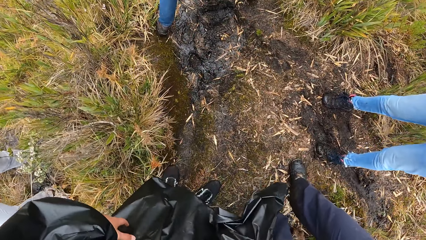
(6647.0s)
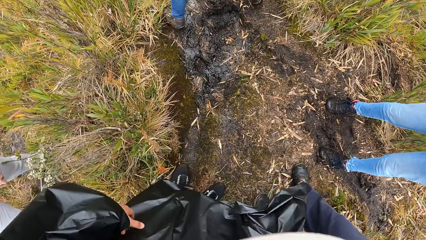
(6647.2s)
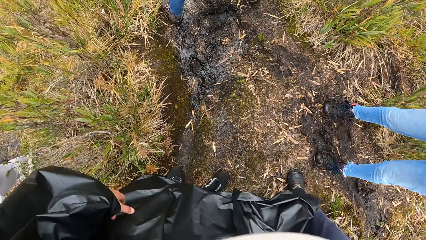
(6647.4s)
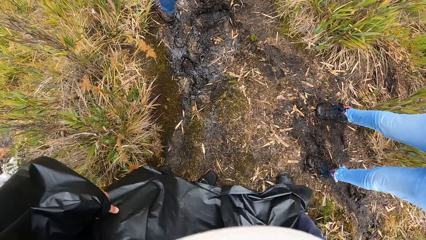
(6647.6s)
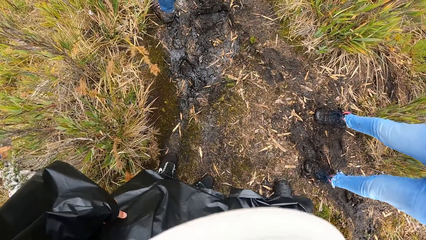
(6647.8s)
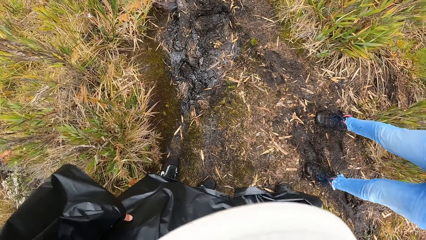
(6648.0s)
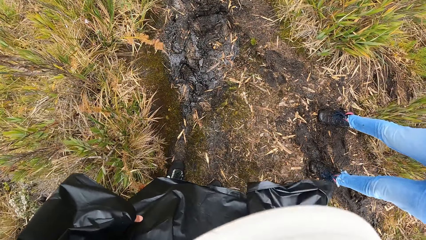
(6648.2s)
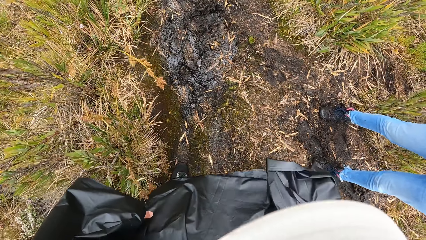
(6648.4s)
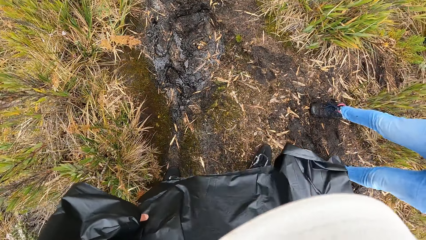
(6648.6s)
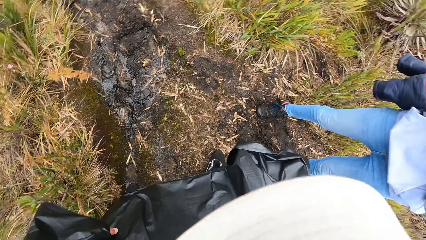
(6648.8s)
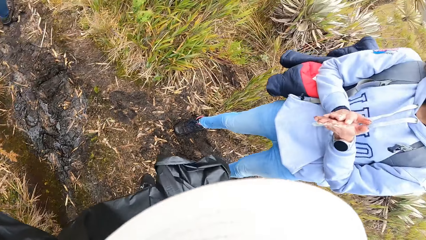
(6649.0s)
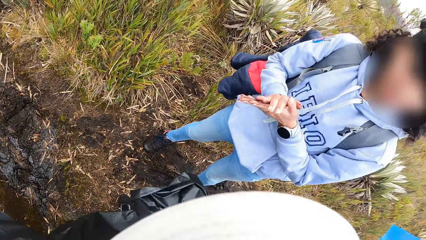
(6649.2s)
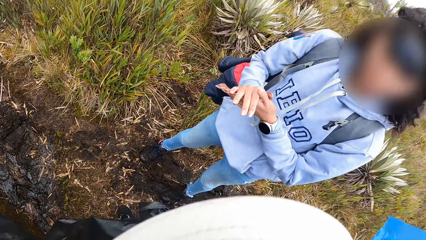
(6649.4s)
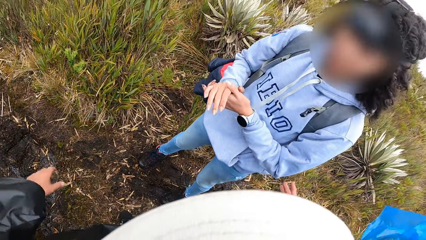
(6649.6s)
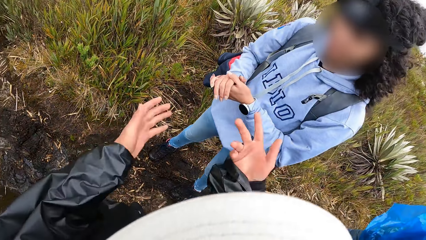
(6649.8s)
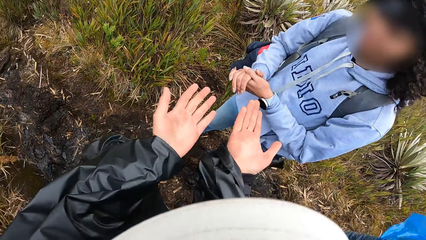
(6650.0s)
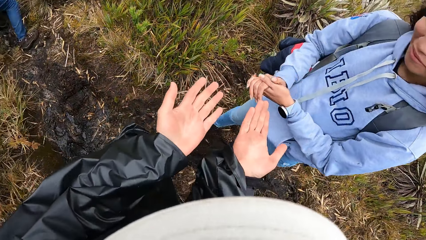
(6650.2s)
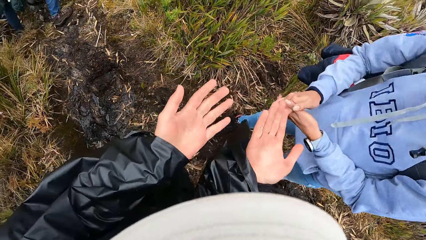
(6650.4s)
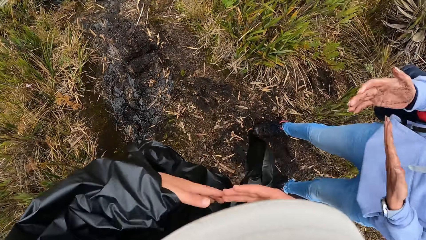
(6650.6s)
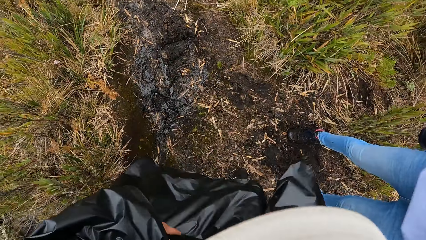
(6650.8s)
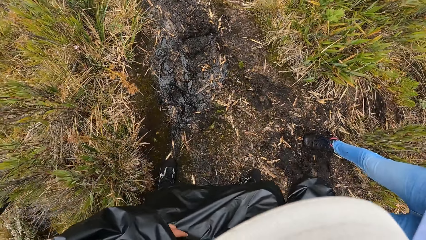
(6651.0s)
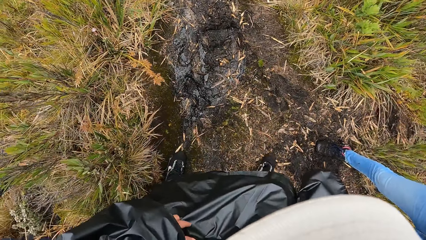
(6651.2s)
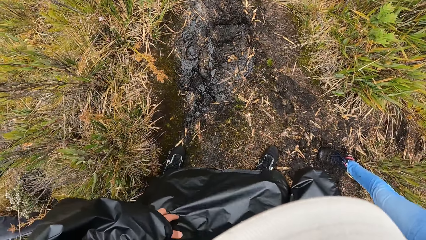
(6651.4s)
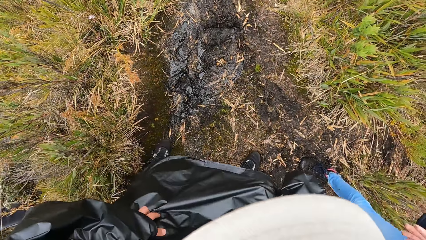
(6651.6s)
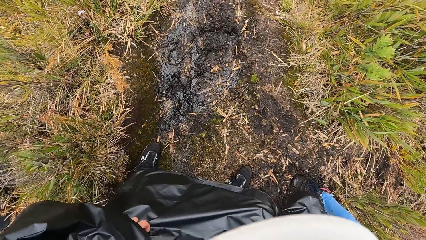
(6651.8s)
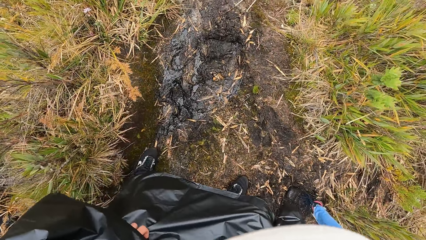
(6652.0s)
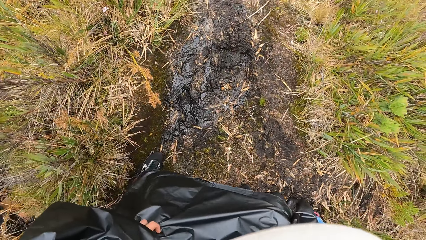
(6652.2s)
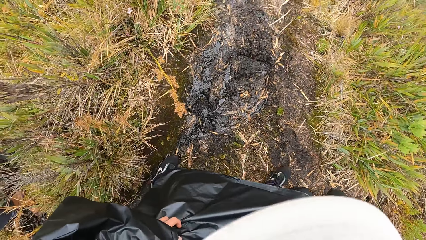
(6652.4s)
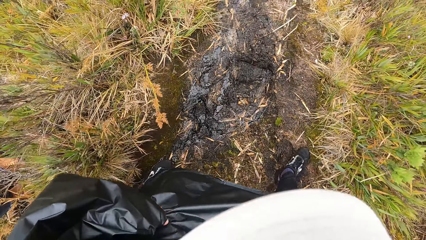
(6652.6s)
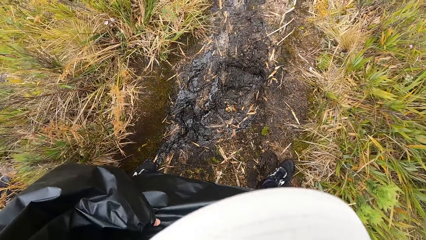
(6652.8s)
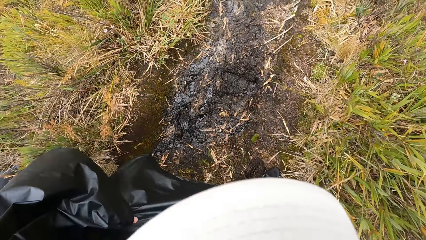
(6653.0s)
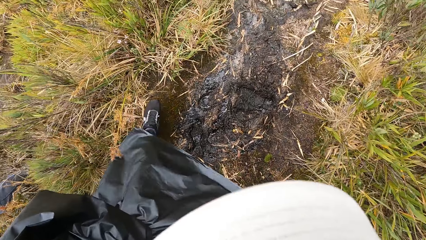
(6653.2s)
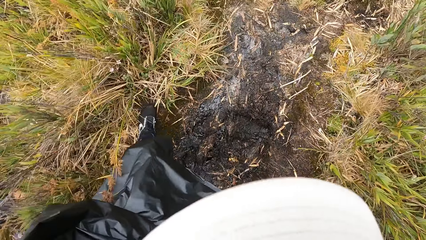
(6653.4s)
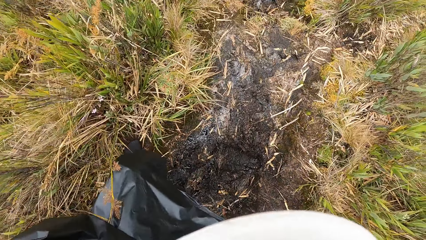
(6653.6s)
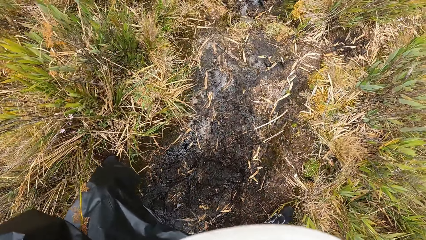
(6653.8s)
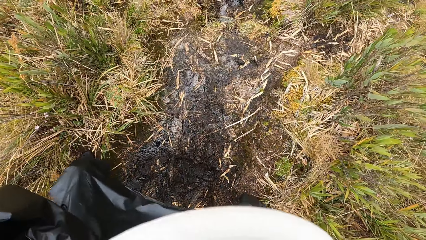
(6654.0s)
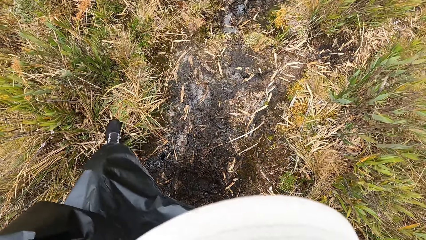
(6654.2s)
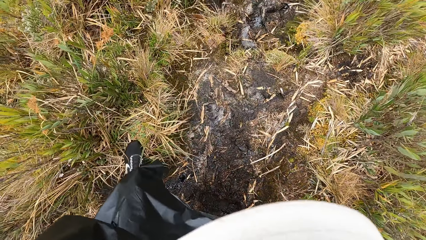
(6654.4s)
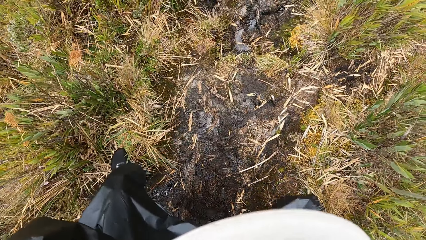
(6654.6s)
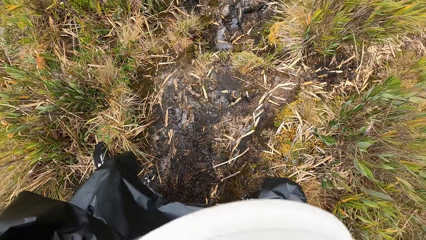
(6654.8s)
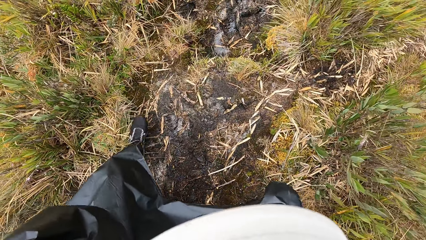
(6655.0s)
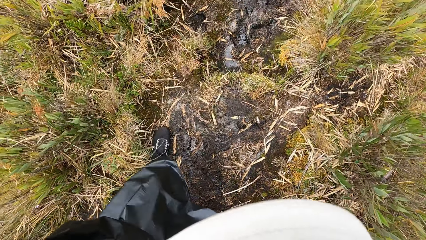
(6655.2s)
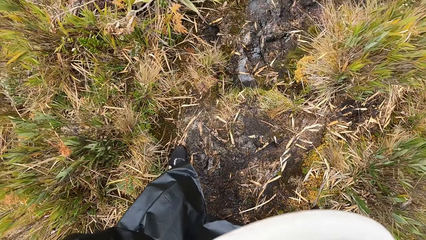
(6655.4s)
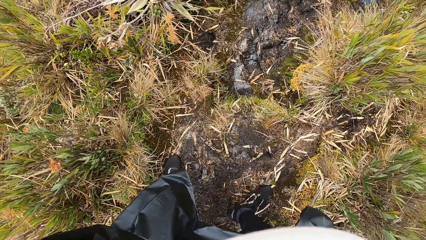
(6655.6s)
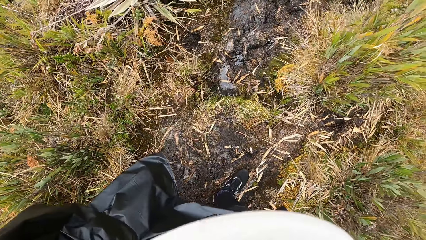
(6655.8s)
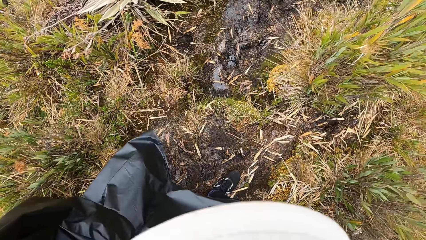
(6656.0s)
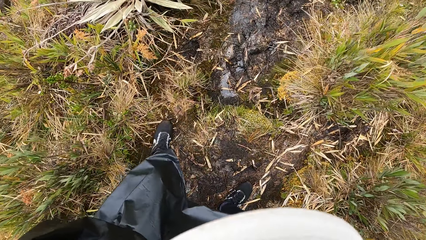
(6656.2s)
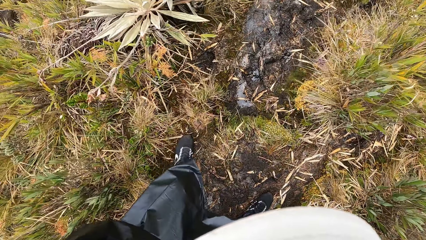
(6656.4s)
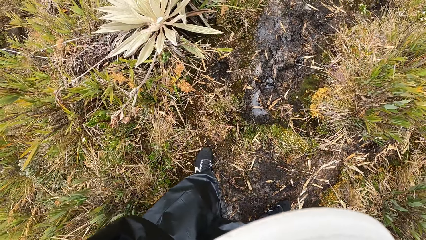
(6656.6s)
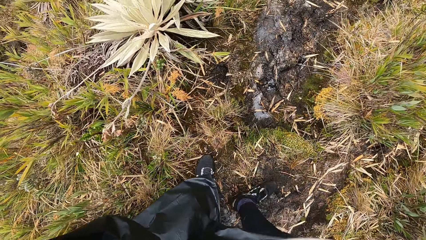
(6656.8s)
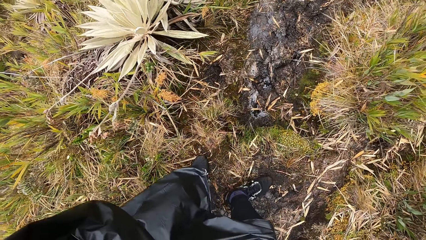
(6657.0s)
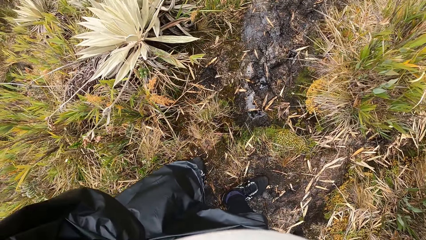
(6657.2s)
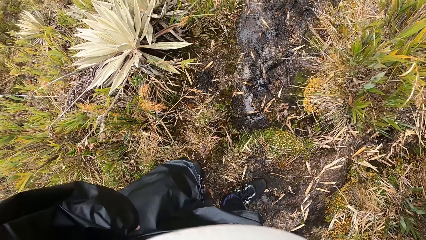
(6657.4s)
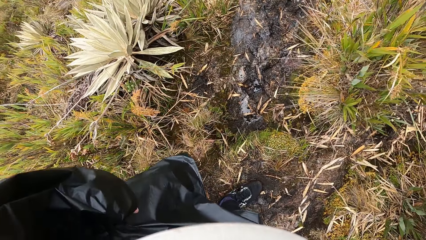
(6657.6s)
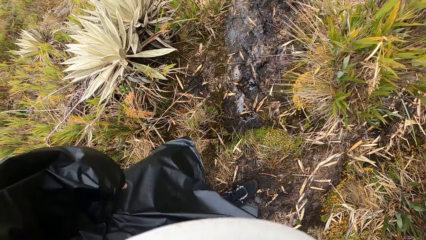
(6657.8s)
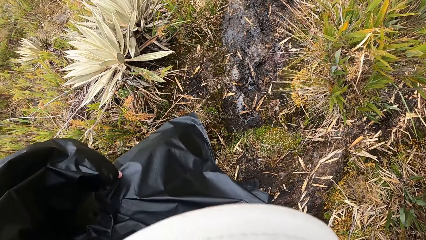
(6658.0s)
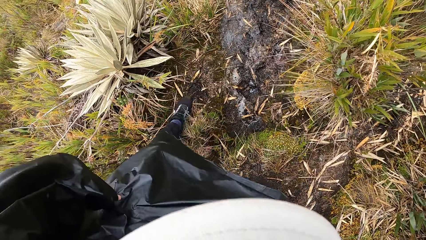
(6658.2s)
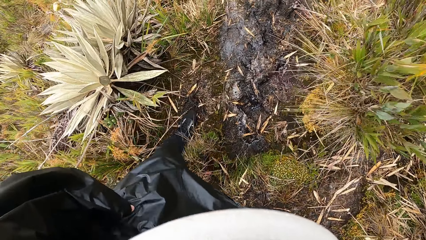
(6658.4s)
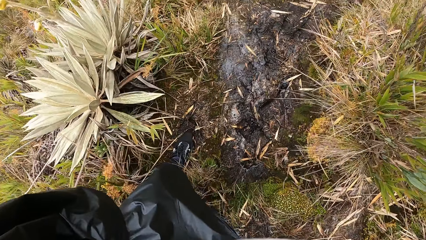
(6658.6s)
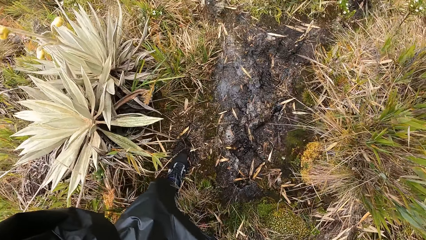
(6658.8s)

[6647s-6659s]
The camera wearer interacts with the woman. He looks at his hands. He hikes up the mountain. He walks on the wet pathway.
